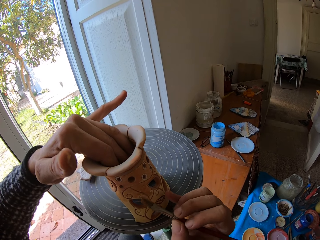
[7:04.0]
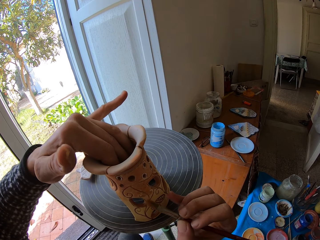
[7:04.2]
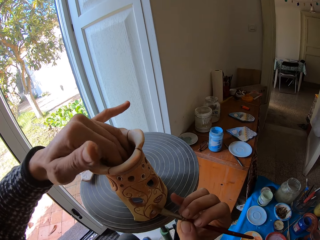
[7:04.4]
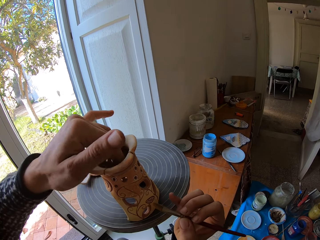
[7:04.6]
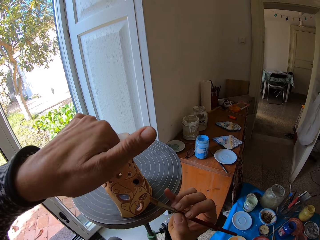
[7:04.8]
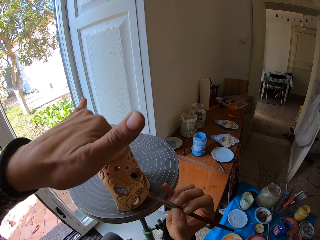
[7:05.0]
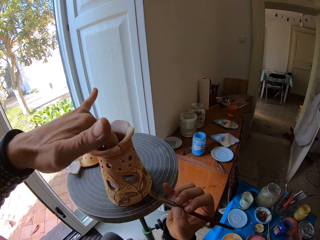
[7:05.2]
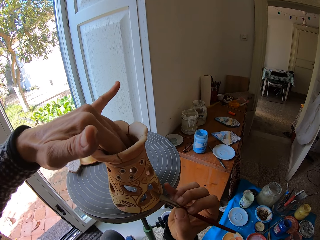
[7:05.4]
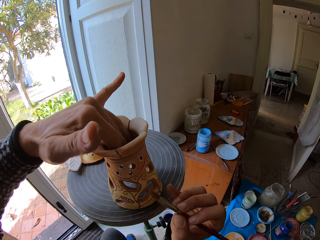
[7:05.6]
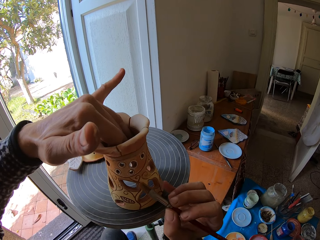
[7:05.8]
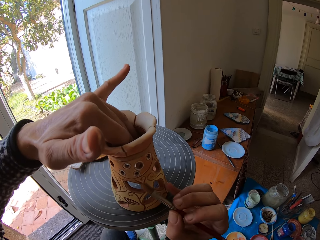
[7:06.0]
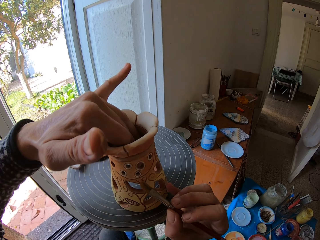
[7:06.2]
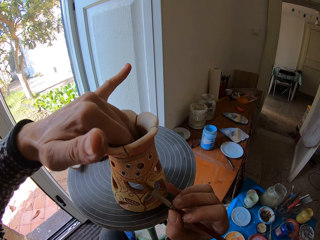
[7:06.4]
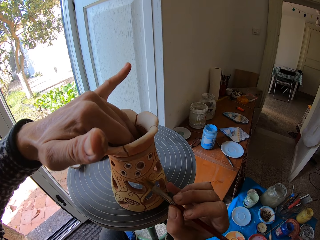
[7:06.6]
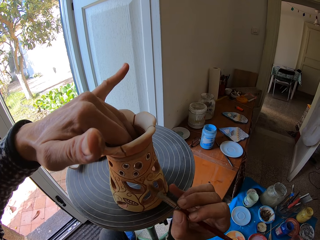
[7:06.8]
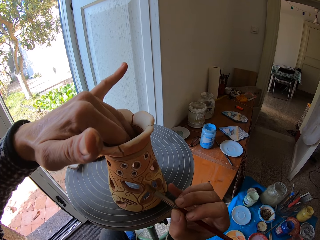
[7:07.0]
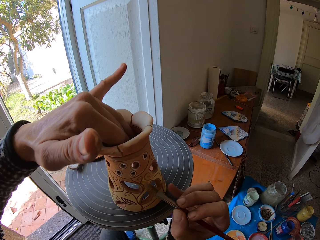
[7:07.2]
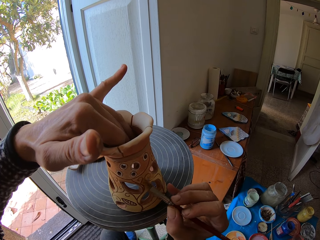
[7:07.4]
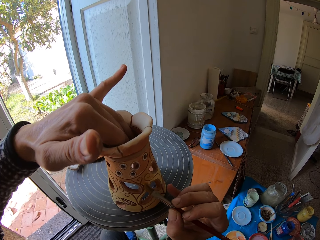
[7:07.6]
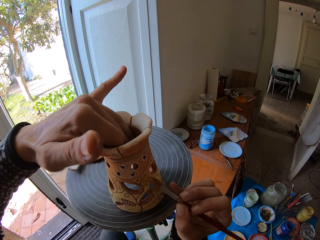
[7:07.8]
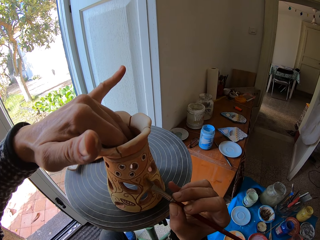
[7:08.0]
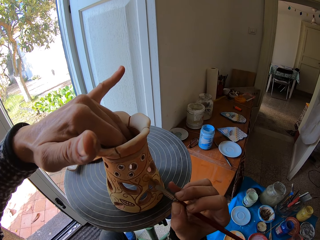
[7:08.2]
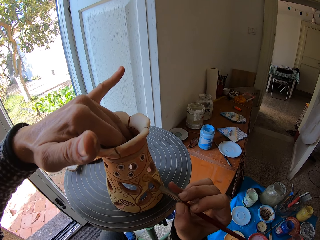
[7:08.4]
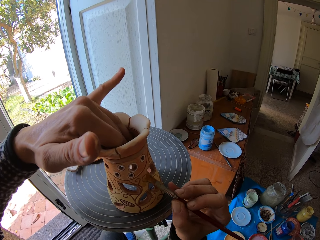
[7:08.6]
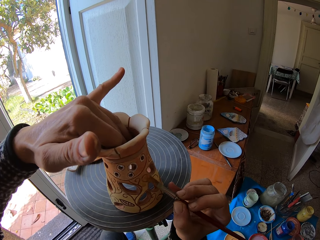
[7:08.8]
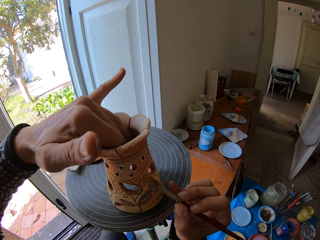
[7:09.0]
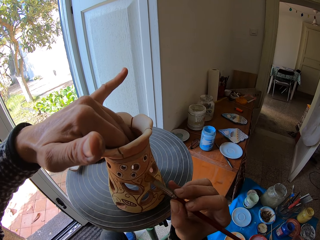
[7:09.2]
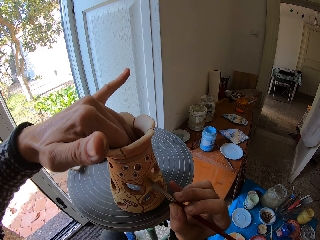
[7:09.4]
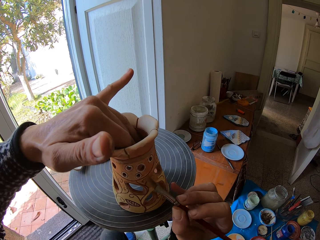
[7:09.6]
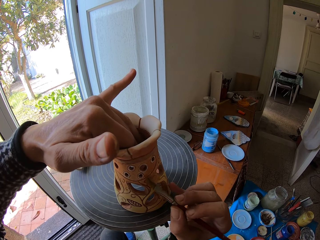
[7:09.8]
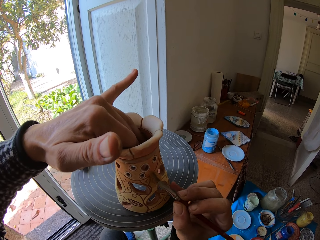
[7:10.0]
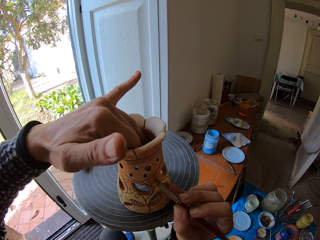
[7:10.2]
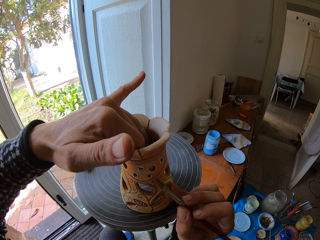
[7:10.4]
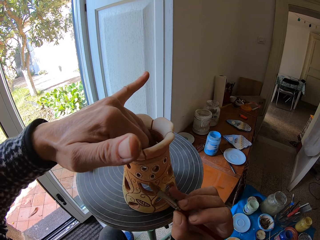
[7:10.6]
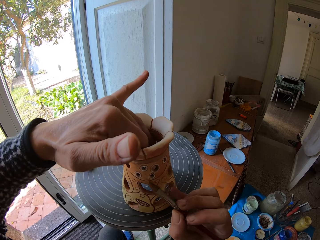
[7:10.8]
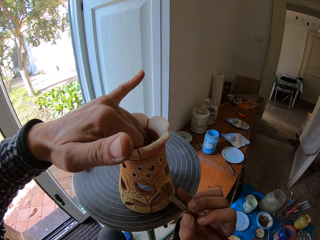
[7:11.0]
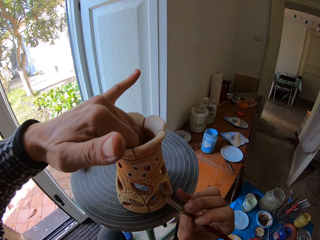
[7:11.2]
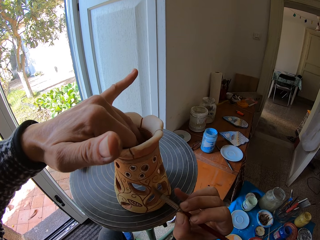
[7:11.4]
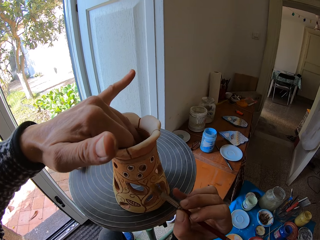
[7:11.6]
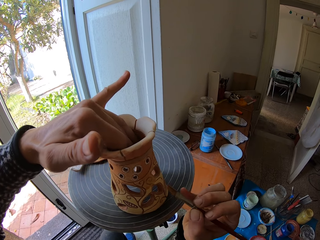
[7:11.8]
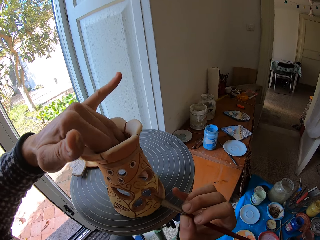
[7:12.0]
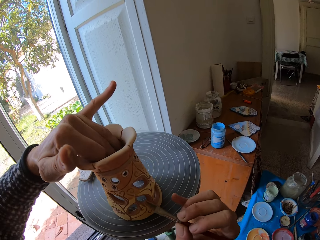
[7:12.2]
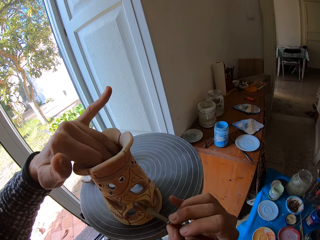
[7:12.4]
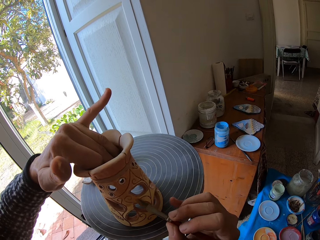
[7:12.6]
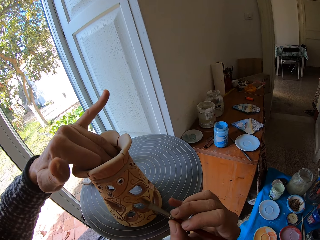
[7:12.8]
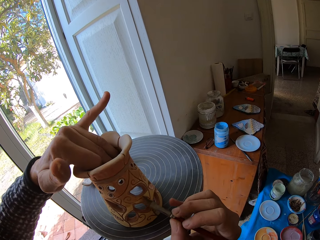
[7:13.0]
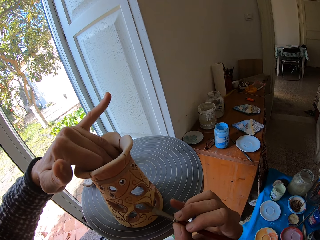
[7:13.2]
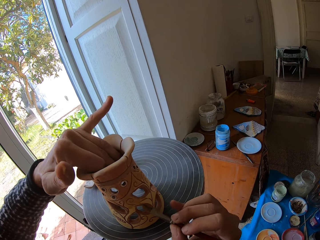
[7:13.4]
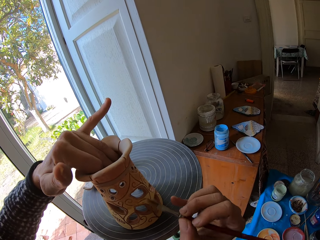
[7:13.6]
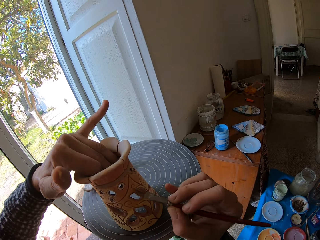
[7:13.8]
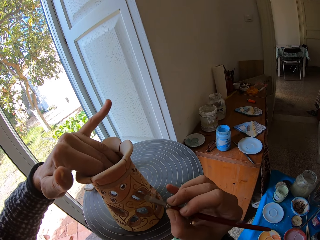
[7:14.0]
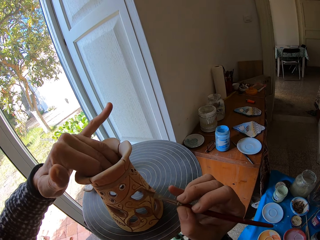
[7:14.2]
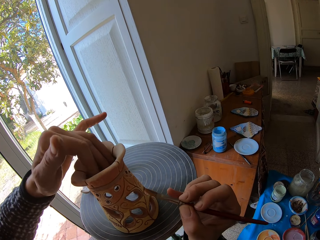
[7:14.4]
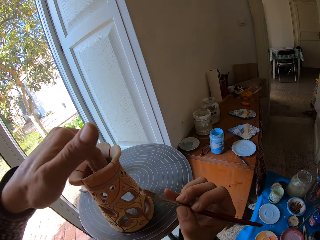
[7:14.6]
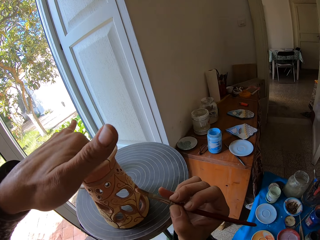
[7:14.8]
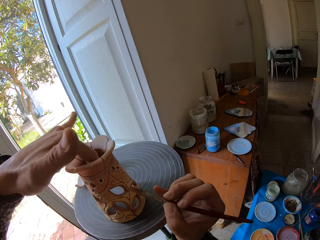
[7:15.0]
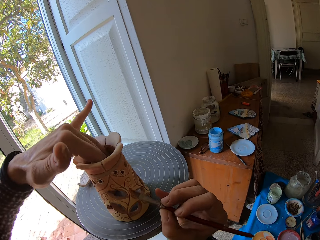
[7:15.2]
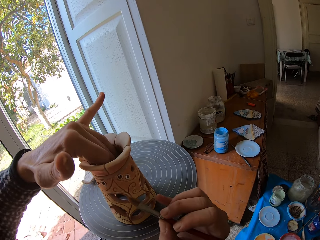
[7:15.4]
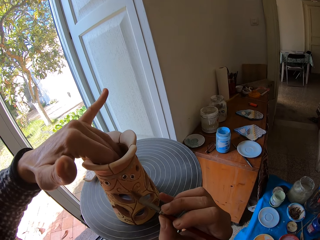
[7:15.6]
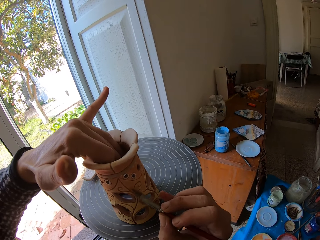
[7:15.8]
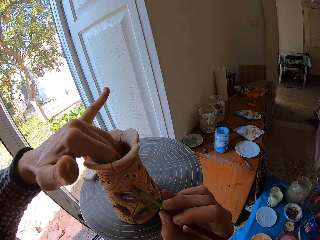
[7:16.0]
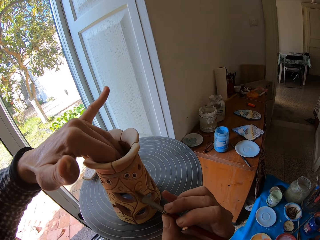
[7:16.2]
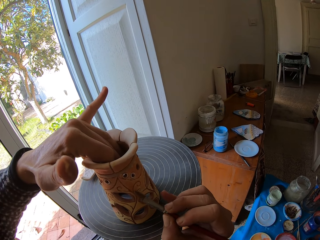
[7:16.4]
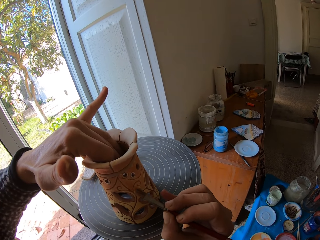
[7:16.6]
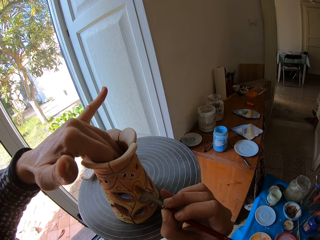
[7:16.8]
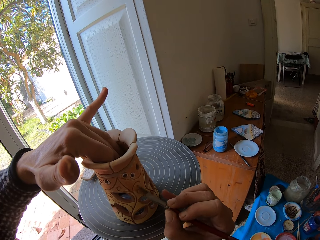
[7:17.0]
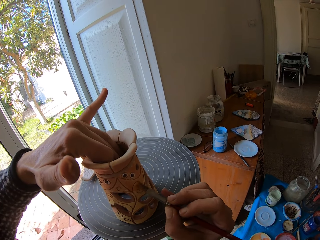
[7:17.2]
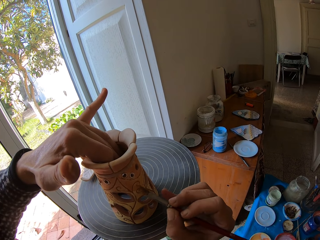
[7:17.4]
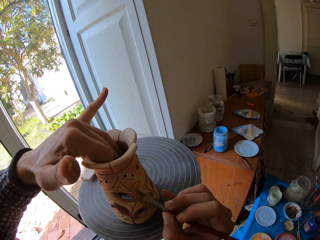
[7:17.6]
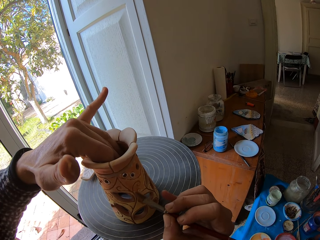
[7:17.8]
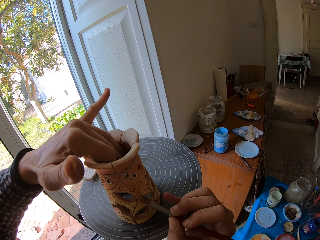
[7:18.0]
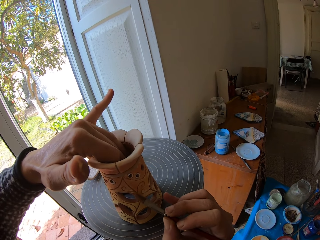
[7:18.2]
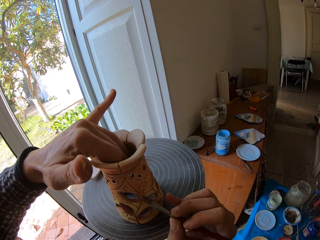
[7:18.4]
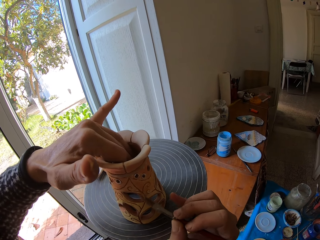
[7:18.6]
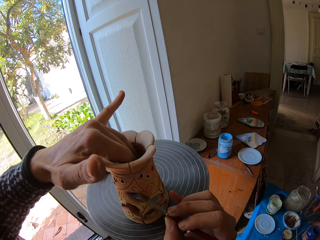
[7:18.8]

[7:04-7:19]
The camera wearer adjusts the pottery vase on the pottery wheel with his left hand. He paints the pottery vase with the paint brush in his right hand. He adjusts the pottery vase on the pottery wheel with his left hand. He adjusts the pottery vase again. He paints the pottery vase with the paint brush in his right hand.

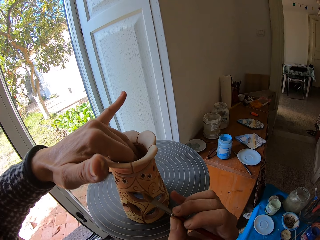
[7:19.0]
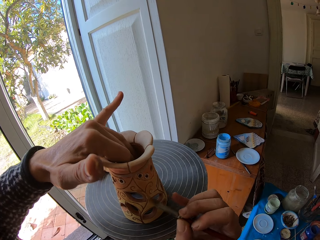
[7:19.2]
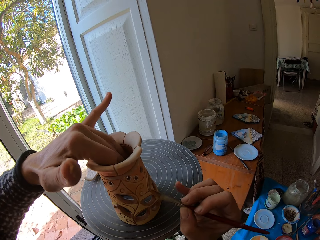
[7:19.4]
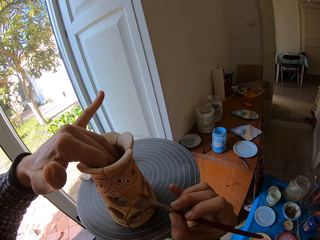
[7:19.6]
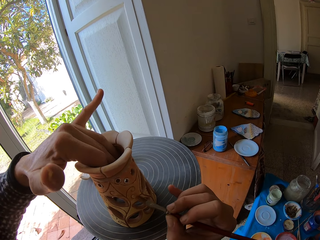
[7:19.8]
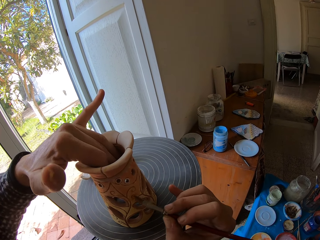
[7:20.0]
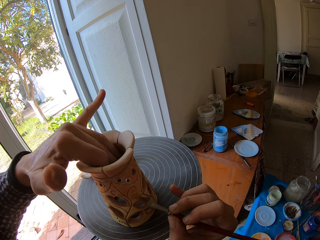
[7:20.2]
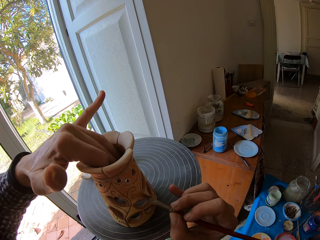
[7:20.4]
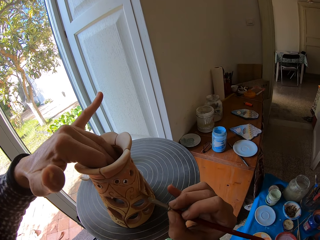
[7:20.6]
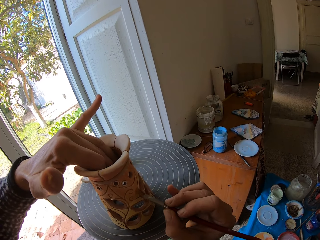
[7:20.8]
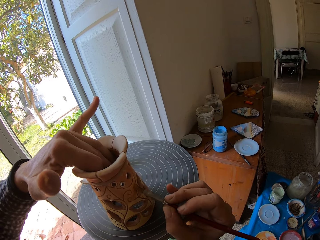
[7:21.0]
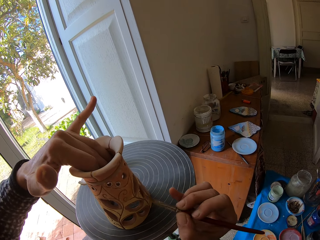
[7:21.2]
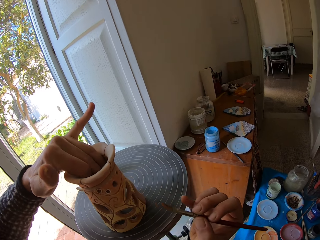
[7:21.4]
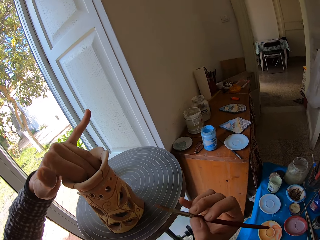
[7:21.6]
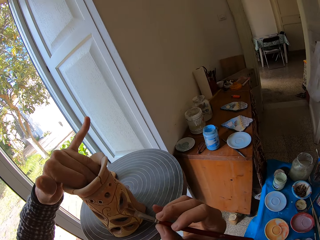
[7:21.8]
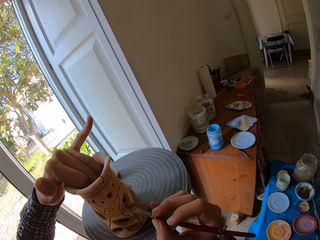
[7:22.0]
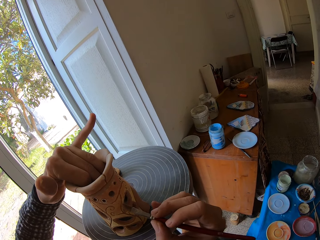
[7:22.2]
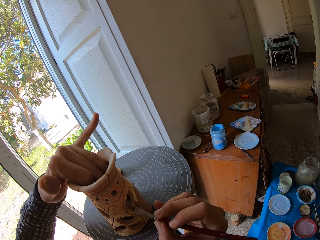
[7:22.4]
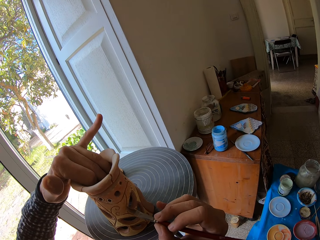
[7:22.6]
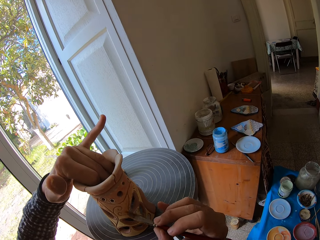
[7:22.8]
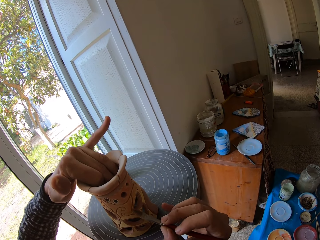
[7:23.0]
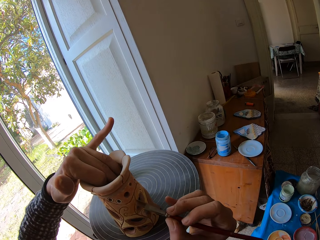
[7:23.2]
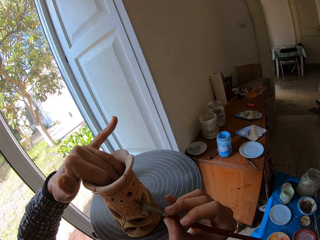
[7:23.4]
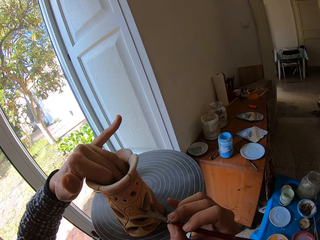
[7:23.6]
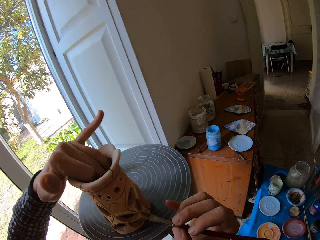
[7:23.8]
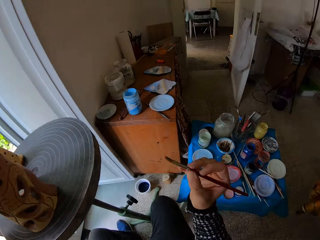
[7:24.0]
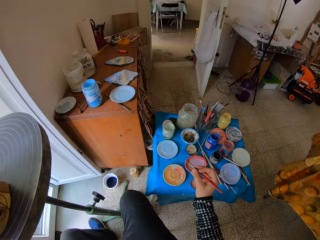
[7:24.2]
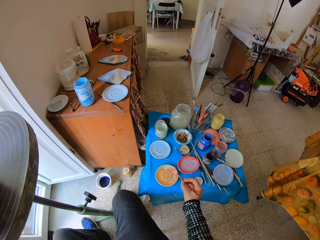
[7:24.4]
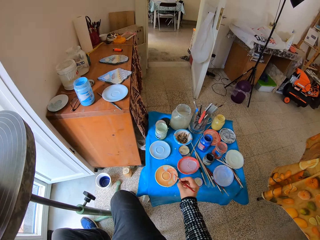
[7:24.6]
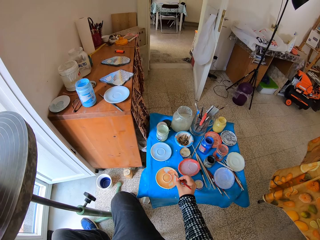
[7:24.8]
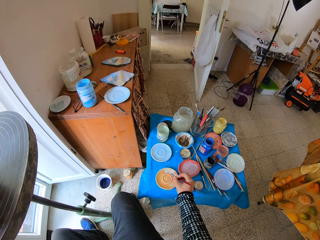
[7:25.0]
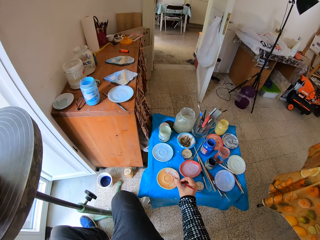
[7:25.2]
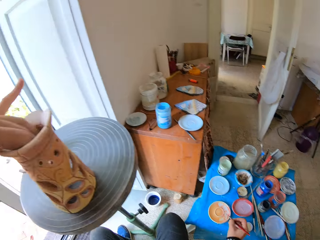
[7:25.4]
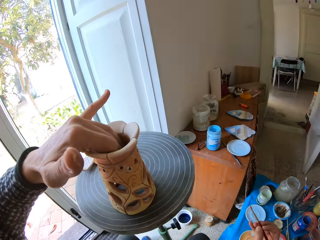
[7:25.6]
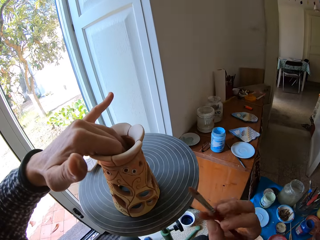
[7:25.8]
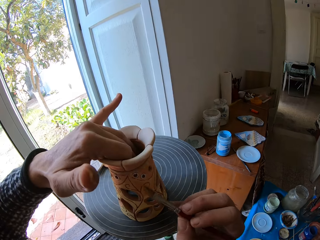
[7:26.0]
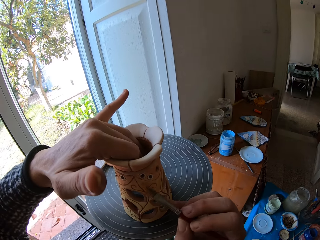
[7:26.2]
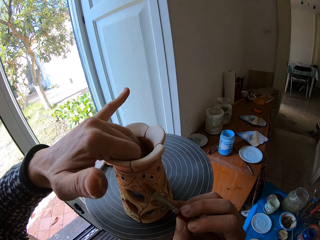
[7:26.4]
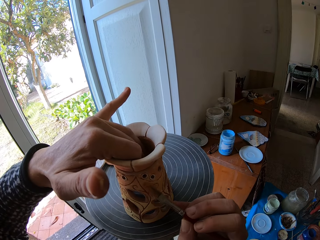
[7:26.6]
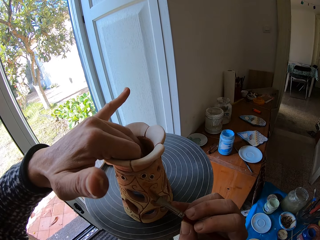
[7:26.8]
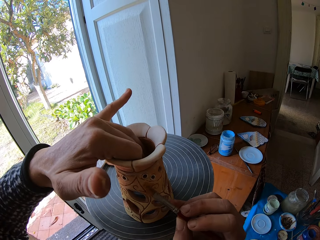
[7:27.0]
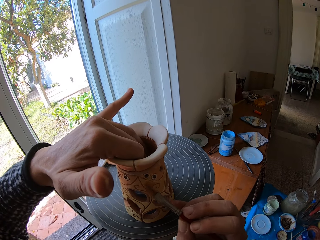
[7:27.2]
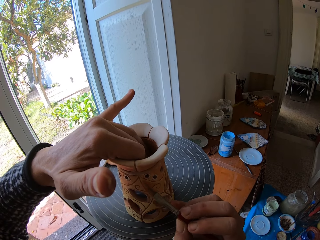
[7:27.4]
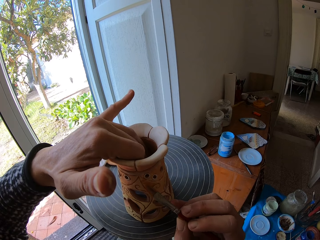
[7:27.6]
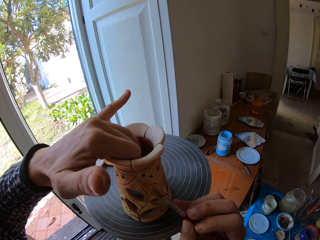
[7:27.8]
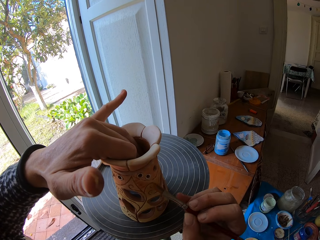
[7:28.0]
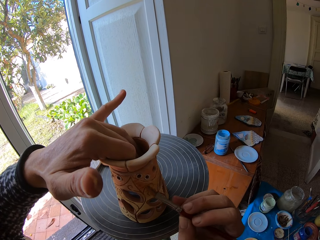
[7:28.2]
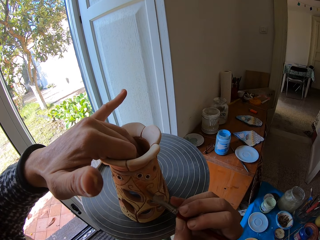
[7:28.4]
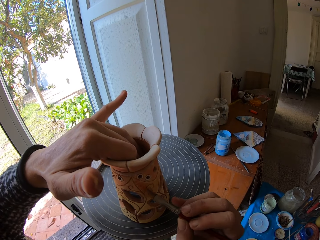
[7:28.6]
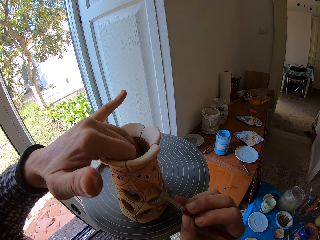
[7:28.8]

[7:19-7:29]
The camera wearer adjusts the pottery vase on the pottery wheel with his left hand. He paints the pottery vase with the paint brush in his right hand. He rubs the paintbrush in the paint on the art plate with his right hand. He paints the pottery vase with the paint brush in his right hand.
